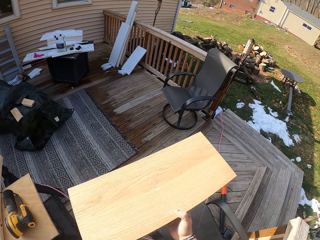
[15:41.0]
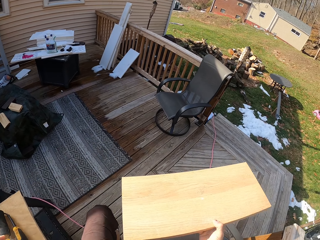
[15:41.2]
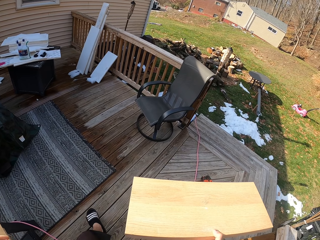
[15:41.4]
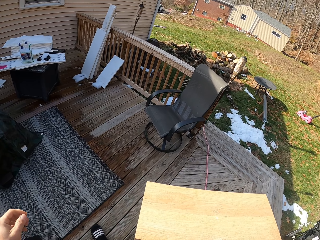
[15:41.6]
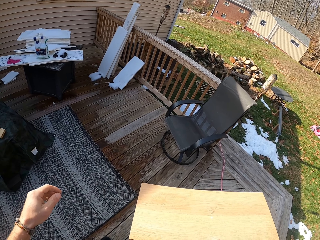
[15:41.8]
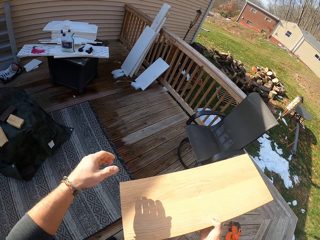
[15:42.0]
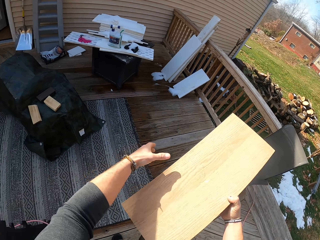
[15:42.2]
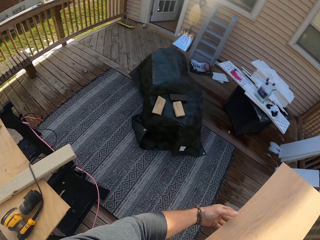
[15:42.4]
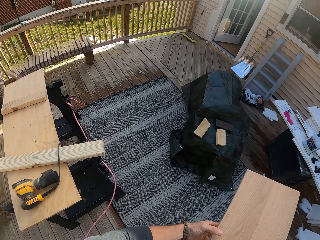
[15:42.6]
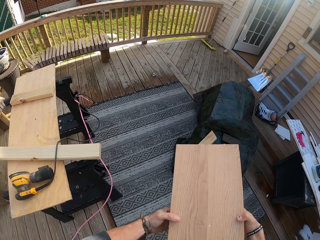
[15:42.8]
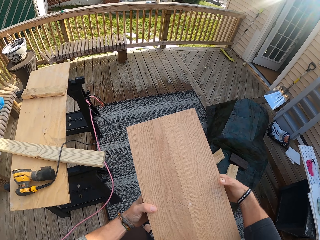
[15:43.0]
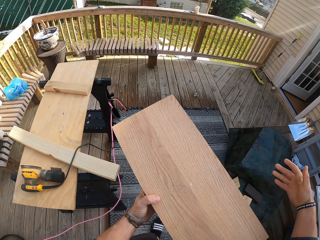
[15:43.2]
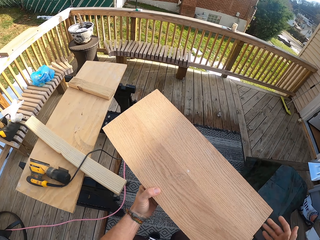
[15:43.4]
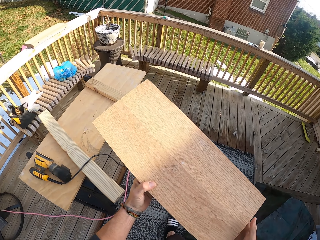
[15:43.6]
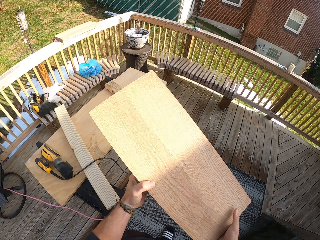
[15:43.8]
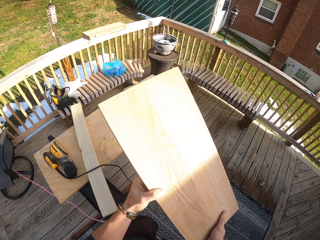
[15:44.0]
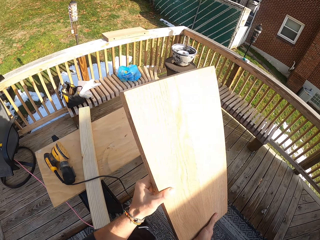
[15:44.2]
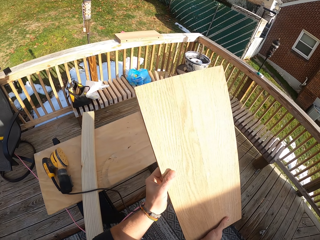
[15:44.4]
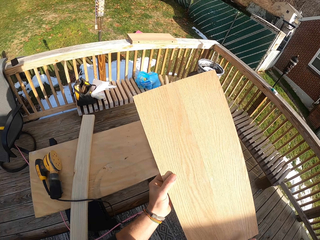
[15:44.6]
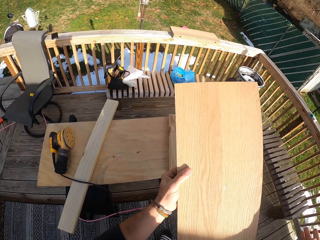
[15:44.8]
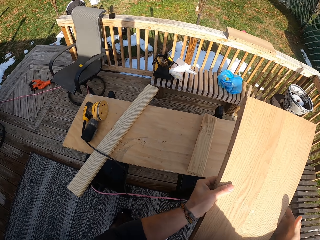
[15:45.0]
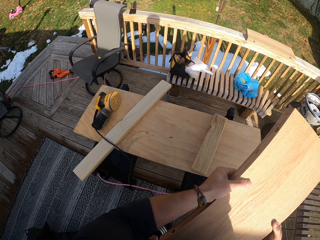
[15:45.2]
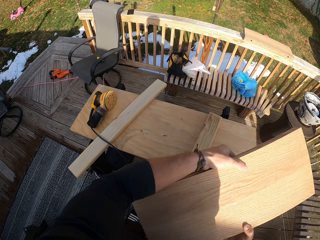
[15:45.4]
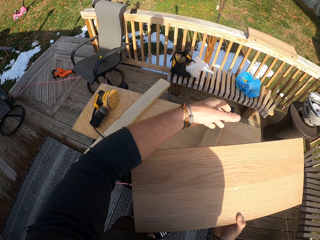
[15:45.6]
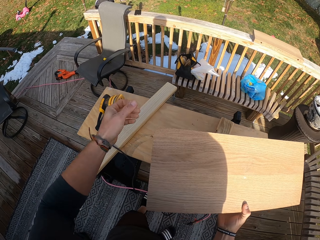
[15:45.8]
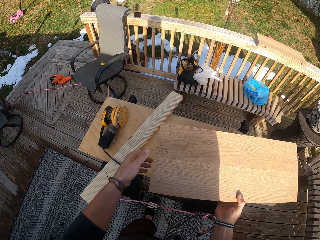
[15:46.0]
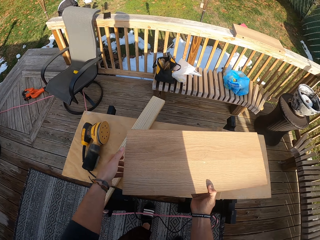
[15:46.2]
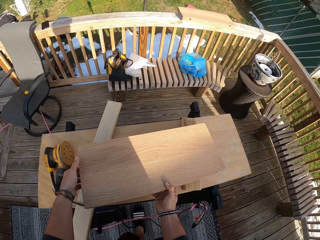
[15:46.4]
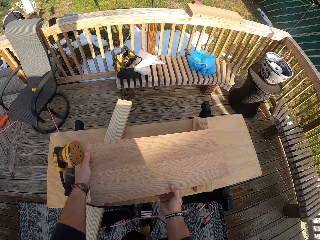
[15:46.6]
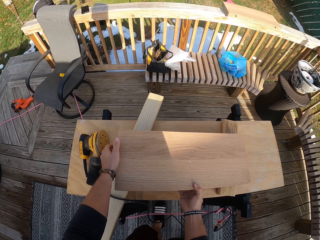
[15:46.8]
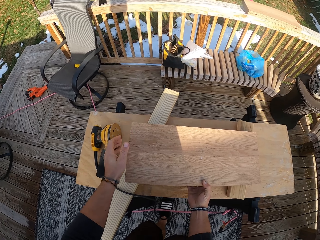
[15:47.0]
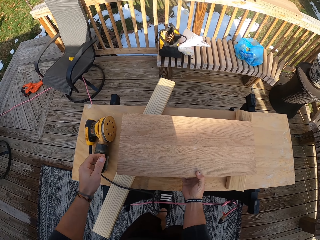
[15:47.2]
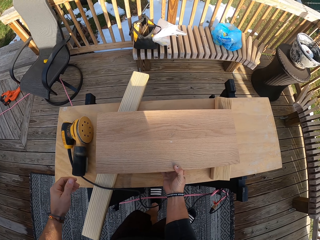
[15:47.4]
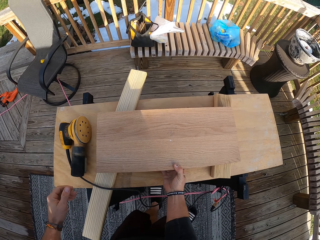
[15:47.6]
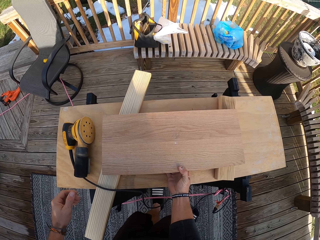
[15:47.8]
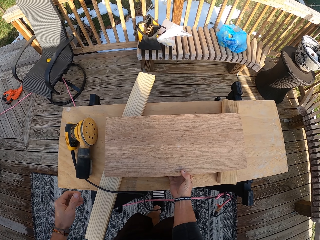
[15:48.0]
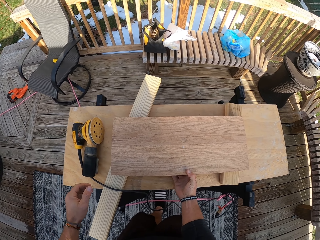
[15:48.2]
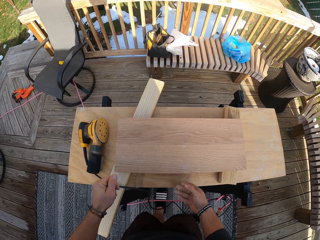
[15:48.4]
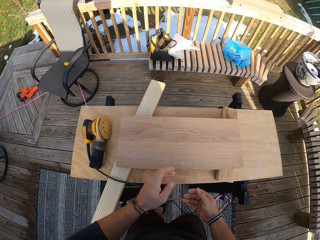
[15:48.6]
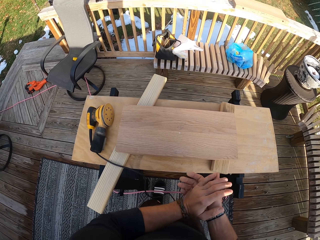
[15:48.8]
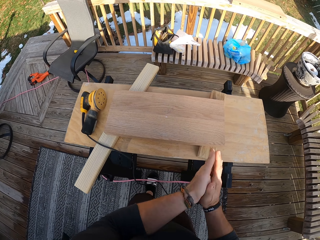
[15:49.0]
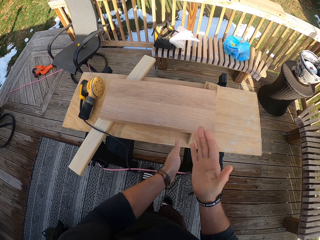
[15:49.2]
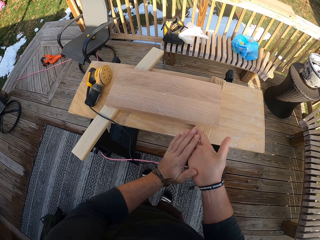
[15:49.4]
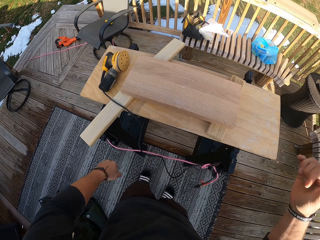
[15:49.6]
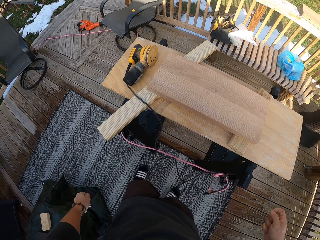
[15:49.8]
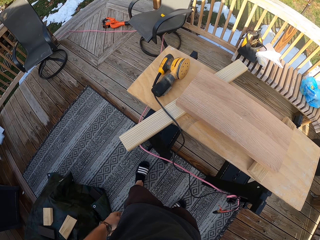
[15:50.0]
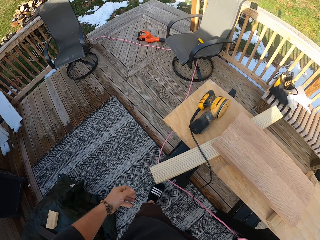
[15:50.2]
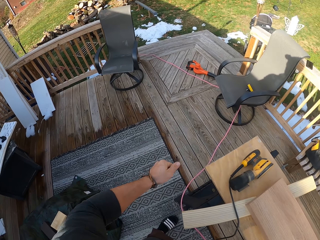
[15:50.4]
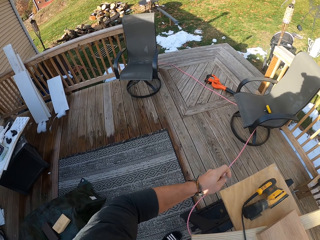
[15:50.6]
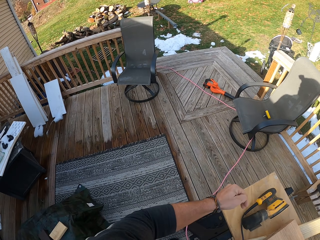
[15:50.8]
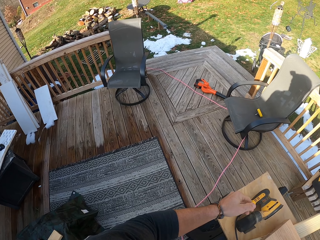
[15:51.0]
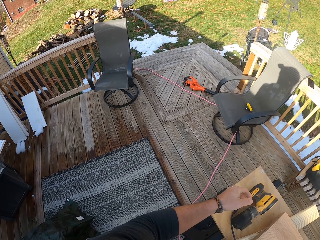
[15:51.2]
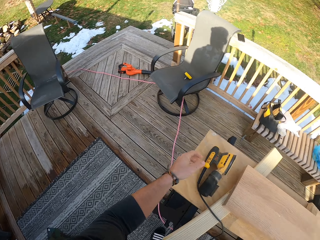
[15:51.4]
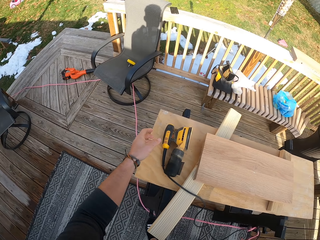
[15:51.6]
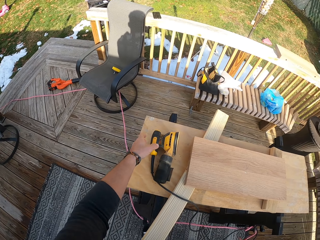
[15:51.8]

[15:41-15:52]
The camera wearer holds the piece of wood with his right hand. He passes the piece of wood from his right hand to his left hand. He holds the piece of wood with both hands. He walks around. He drops the piece of wood on the table with his right hand. He rubs both hands together.

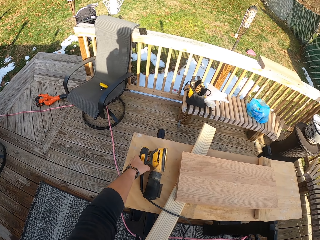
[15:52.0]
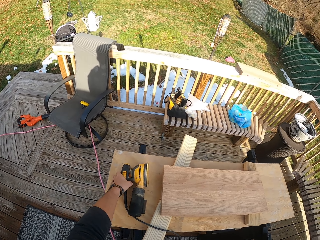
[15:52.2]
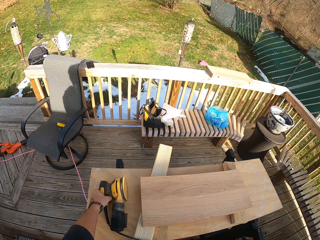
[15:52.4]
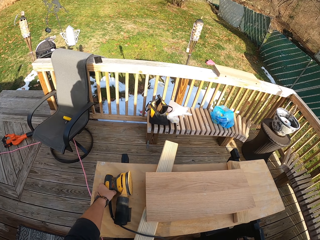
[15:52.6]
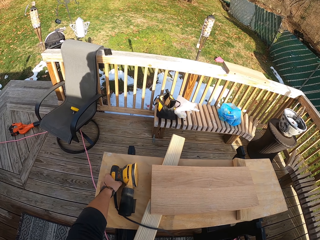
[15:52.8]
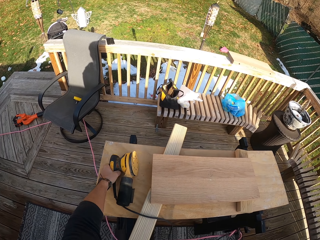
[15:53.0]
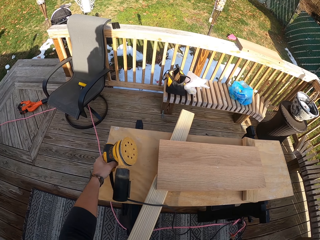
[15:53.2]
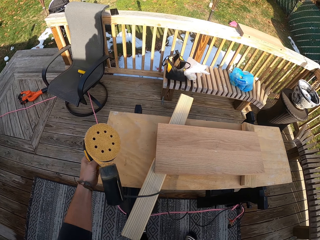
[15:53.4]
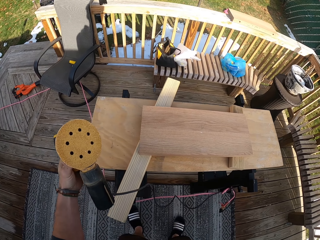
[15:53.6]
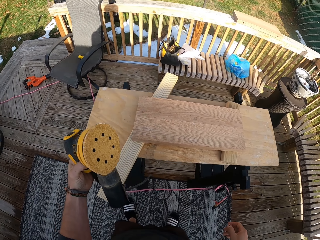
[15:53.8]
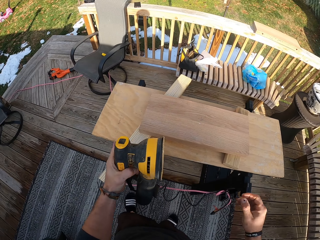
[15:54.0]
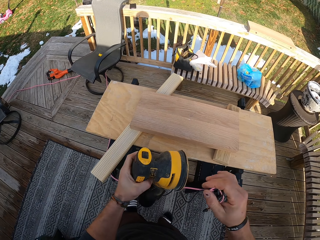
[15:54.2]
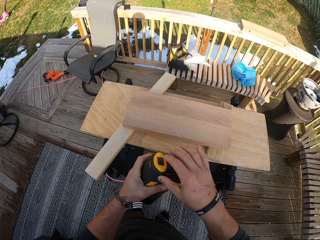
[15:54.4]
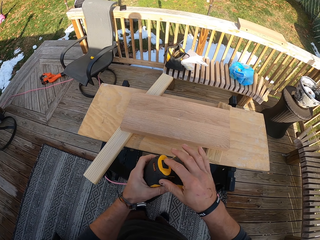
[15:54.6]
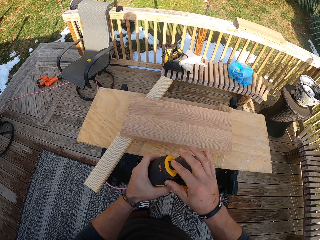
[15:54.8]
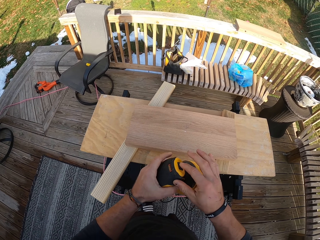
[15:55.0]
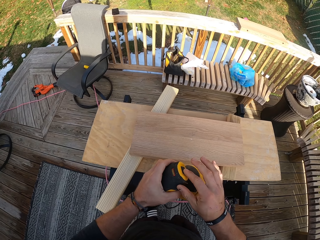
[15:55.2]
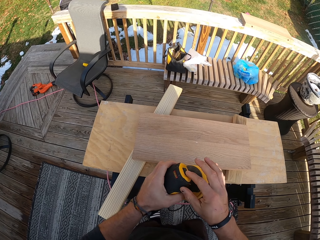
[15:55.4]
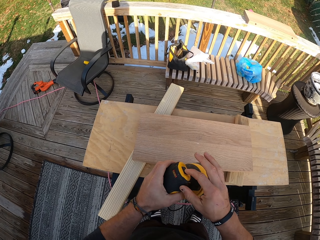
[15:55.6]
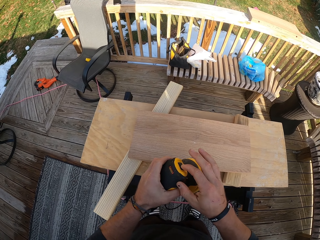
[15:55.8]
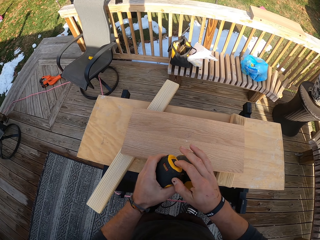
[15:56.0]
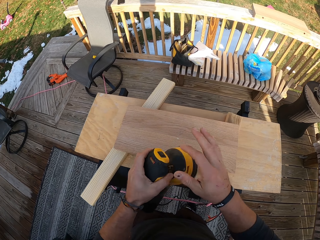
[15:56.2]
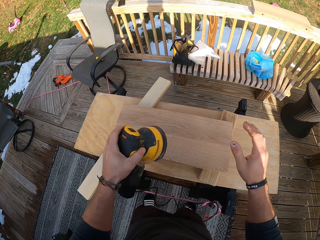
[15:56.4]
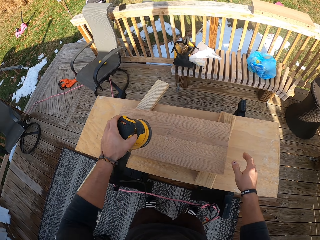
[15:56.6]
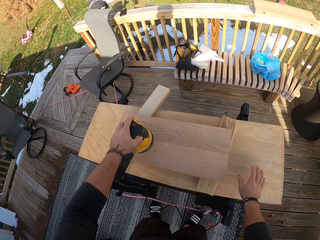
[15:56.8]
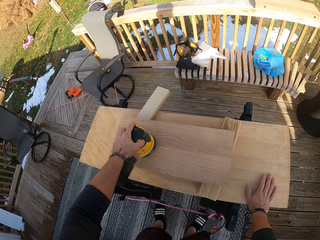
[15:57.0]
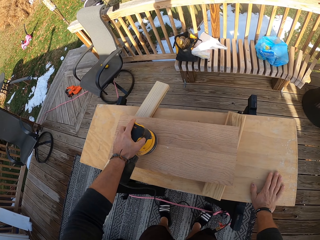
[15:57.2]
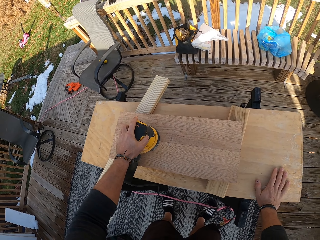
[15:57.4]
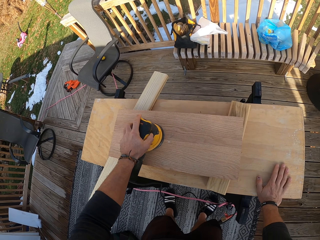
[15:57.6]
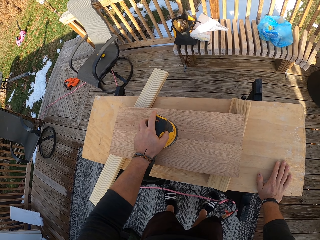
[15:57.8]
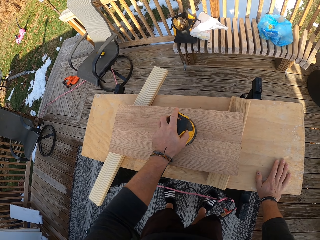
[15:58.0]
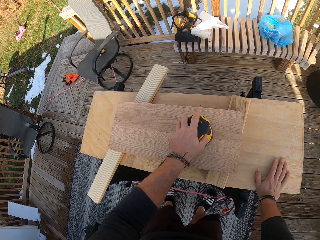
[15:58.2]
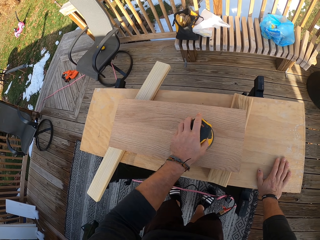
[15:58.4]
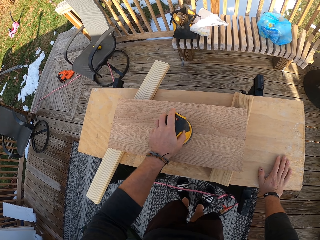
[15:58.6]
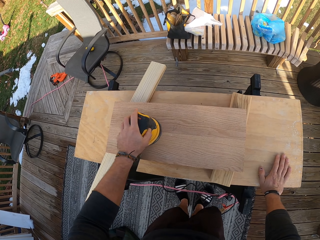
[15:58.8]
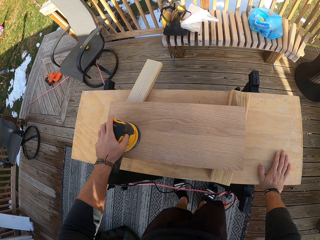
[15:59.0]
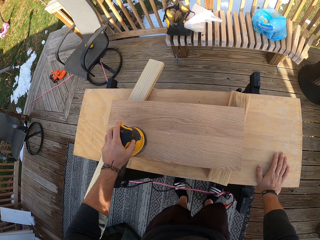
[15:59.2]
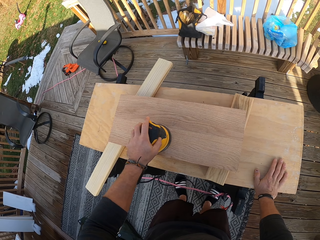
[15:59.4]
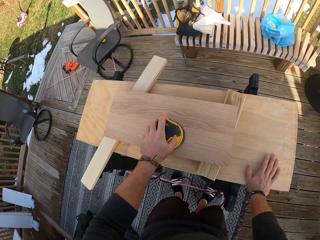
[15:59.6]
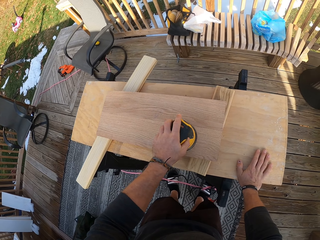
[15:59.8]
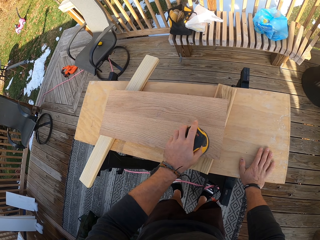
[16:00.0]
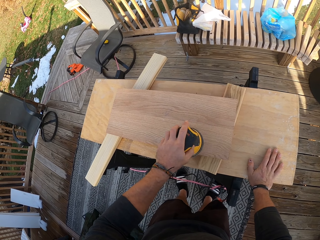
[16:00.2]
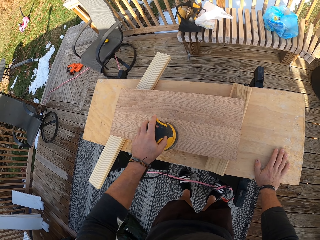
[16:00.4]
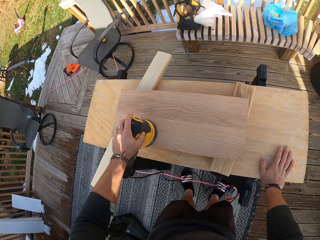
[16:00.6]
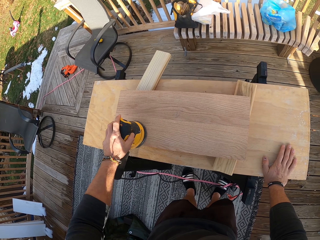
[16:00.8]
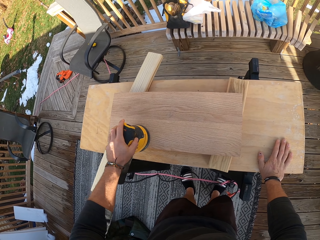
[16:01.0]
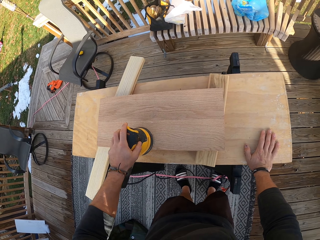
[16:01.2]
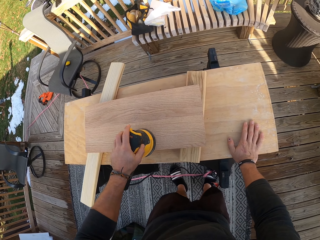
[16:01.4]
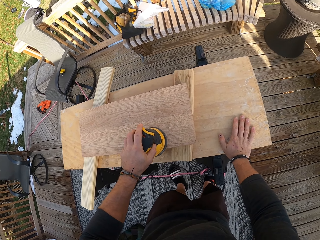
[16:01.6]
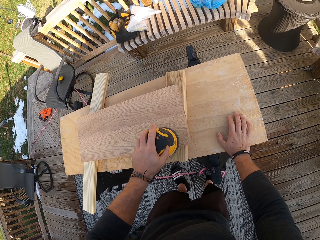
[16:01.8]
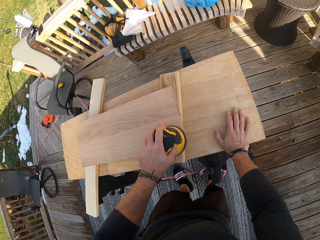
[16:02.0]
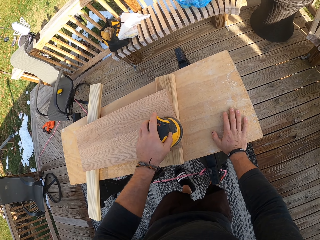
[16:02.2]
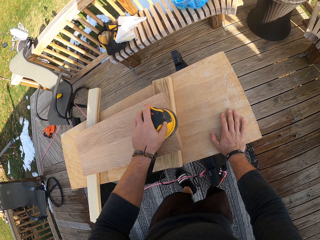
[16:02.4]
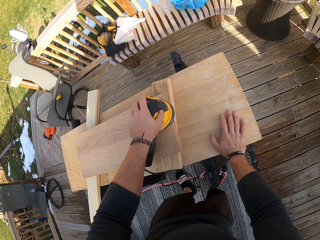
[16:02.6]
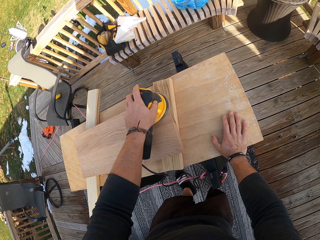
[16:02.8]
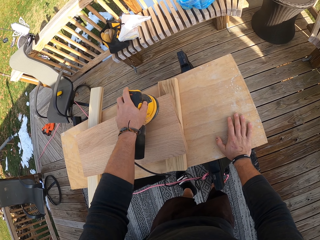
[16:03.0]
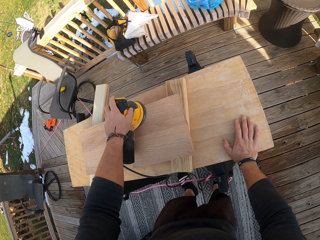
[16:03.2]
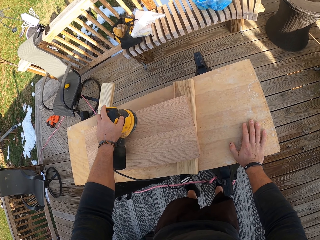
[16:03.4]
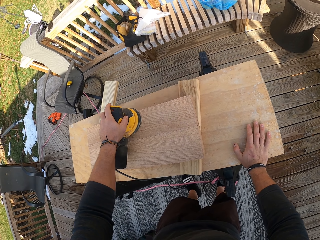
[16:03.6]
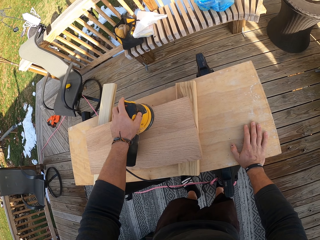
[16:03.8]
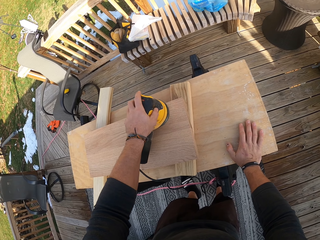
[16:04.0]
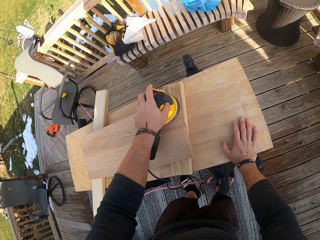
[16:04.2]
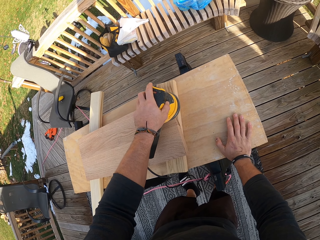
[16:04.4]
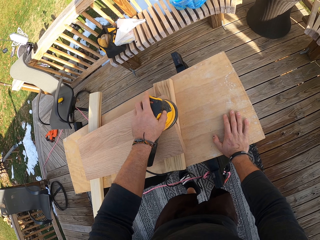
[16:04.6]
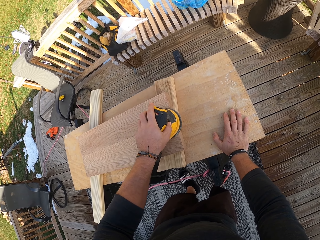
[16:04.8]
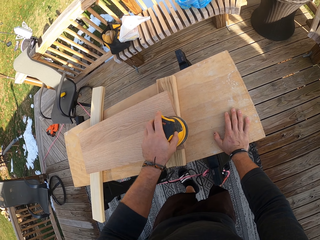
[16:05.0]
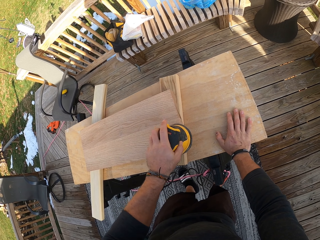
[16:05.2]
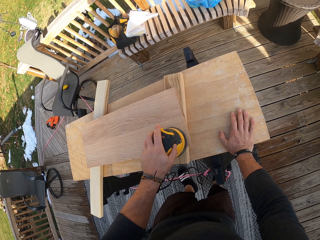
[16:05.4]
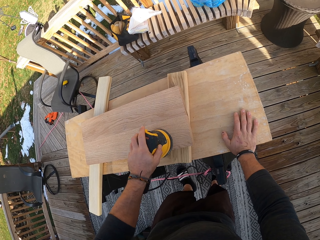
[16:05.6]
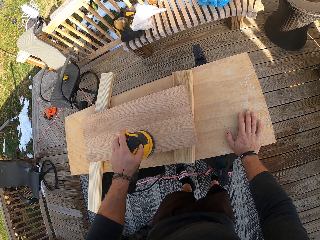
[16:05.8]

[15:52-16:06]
The camera wearer picks up the sander from the table with his left hand. He turns on the sander in his left hand with his right hand. He places his right hand on the table. He puts the sanding machine on the wood. He smoothens the piece of wood on the table with the sander with his left hand.
